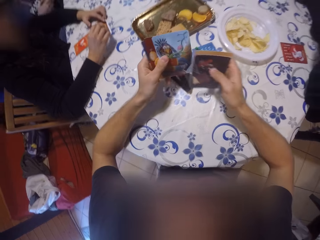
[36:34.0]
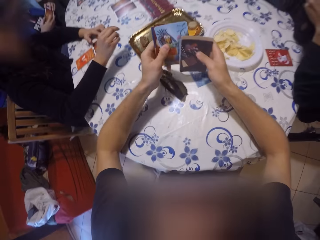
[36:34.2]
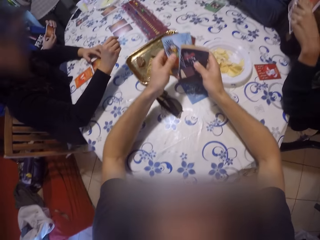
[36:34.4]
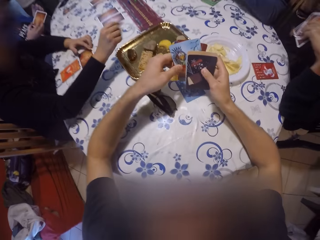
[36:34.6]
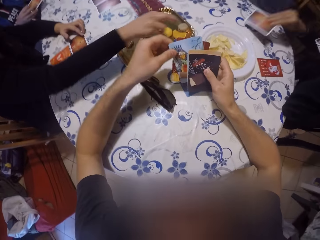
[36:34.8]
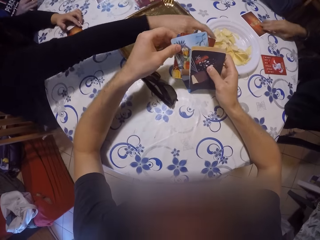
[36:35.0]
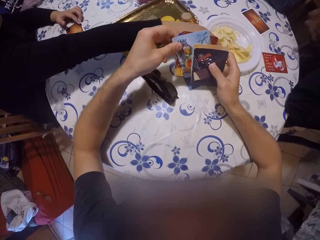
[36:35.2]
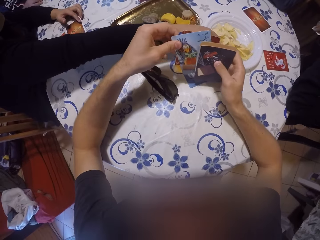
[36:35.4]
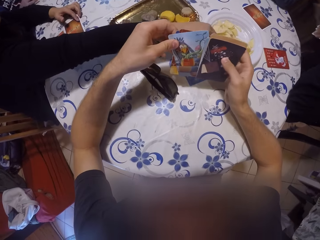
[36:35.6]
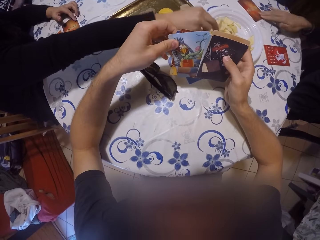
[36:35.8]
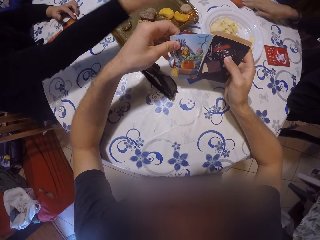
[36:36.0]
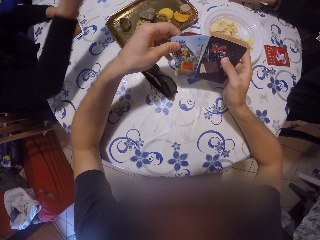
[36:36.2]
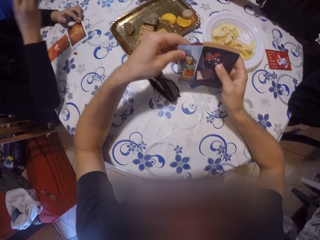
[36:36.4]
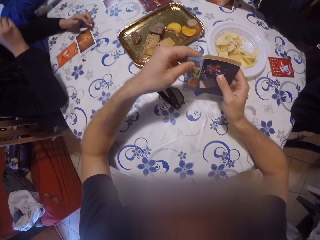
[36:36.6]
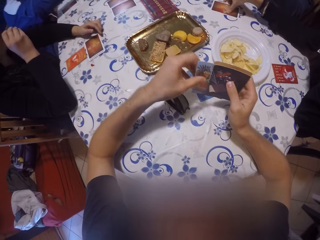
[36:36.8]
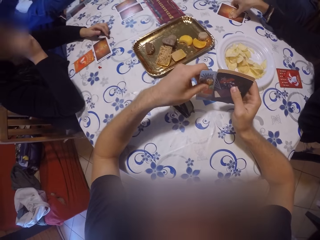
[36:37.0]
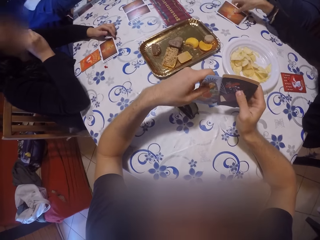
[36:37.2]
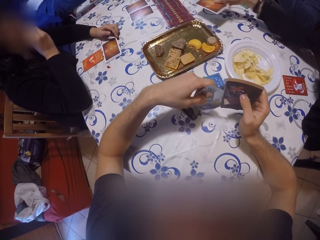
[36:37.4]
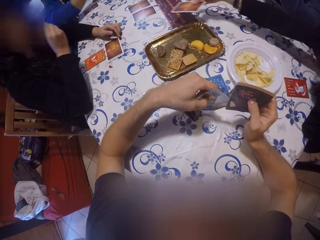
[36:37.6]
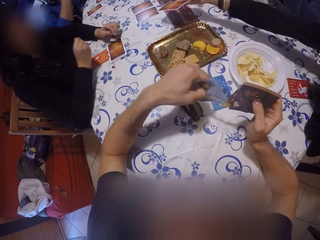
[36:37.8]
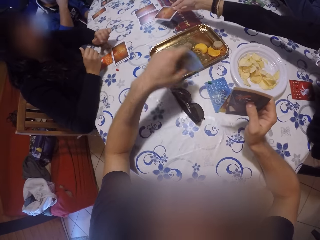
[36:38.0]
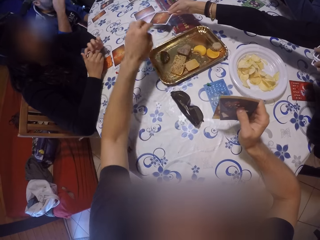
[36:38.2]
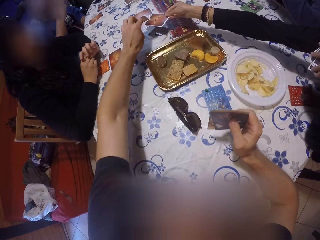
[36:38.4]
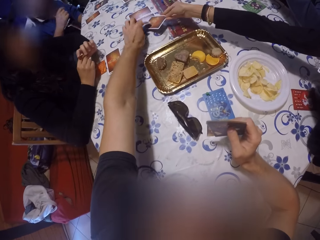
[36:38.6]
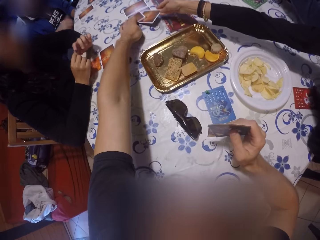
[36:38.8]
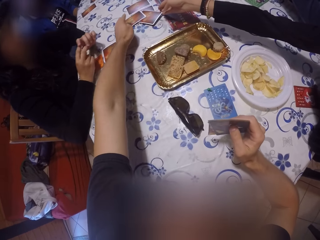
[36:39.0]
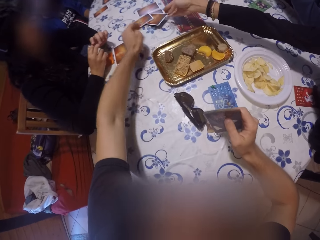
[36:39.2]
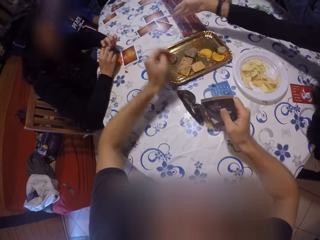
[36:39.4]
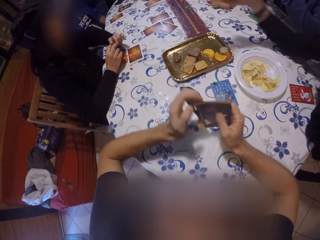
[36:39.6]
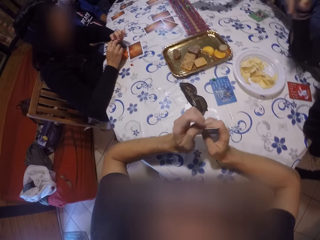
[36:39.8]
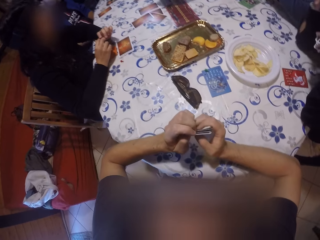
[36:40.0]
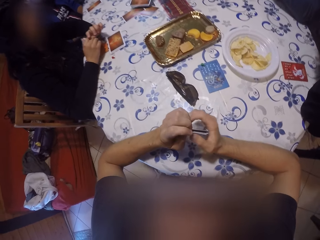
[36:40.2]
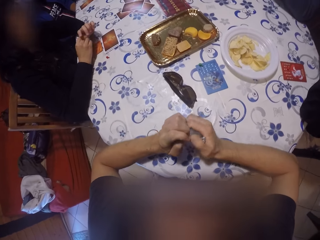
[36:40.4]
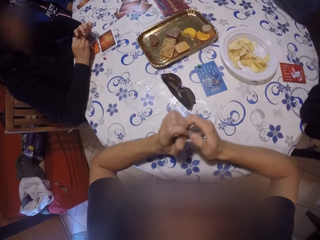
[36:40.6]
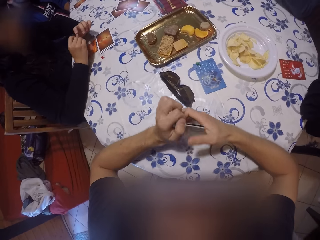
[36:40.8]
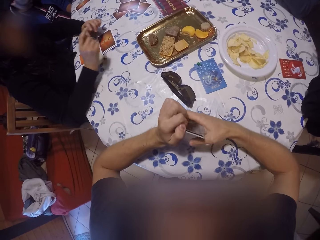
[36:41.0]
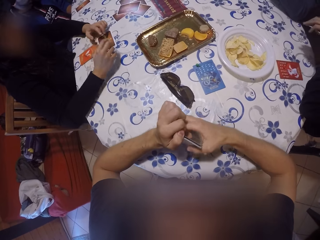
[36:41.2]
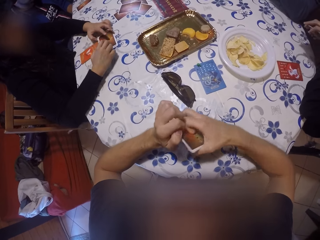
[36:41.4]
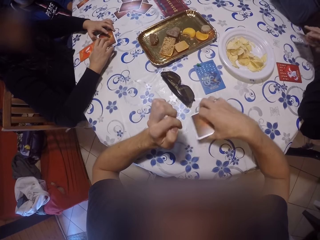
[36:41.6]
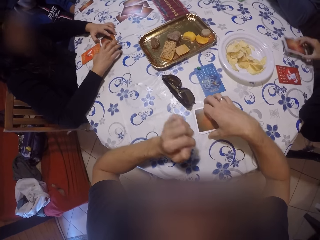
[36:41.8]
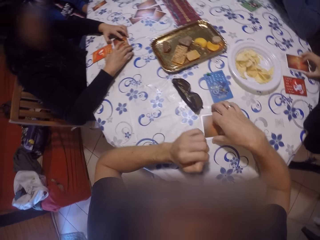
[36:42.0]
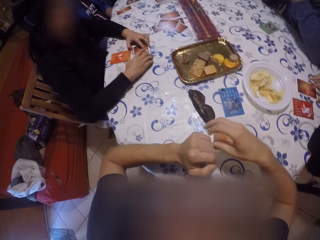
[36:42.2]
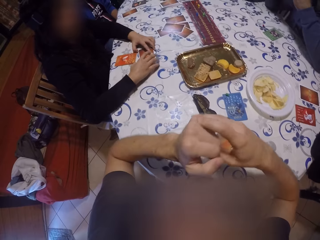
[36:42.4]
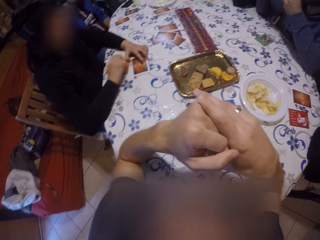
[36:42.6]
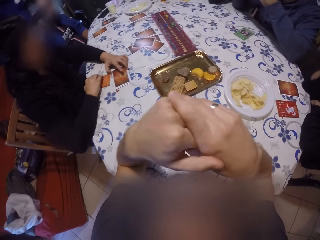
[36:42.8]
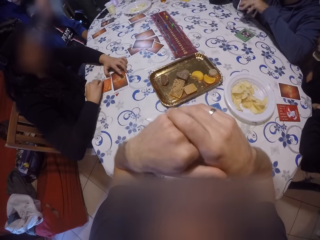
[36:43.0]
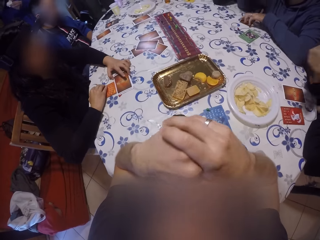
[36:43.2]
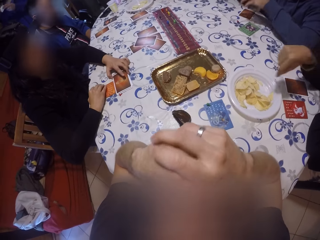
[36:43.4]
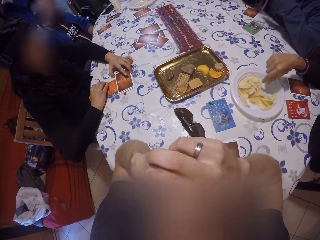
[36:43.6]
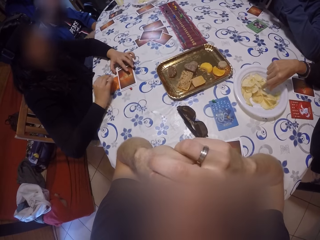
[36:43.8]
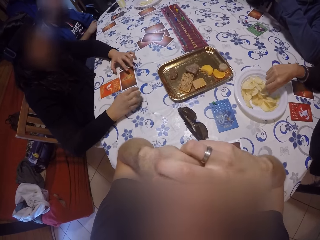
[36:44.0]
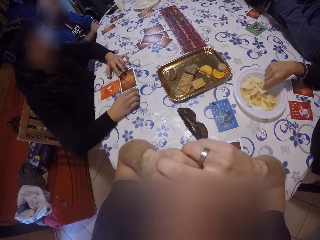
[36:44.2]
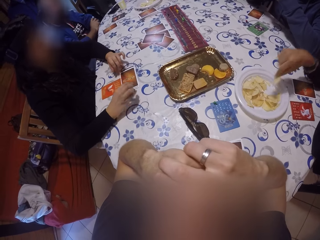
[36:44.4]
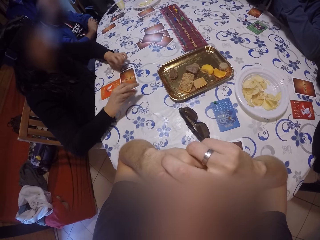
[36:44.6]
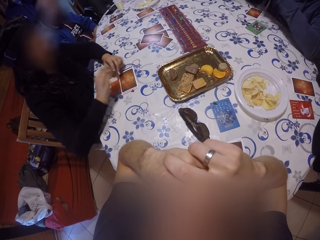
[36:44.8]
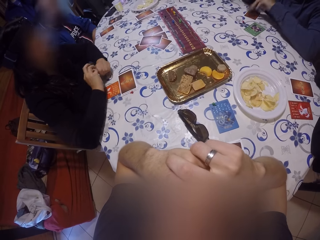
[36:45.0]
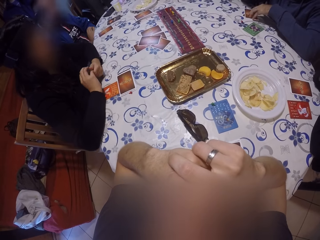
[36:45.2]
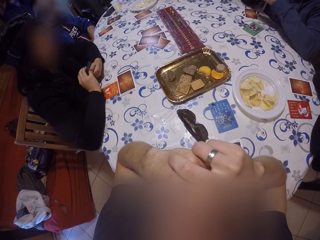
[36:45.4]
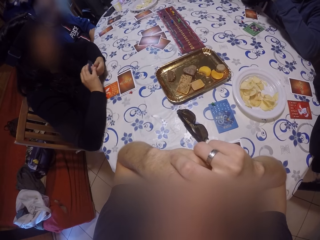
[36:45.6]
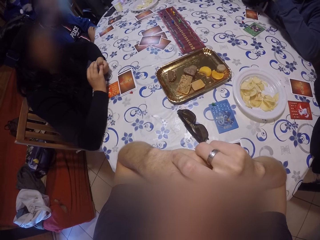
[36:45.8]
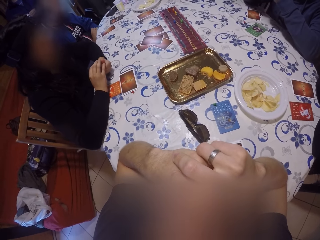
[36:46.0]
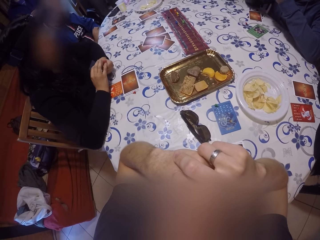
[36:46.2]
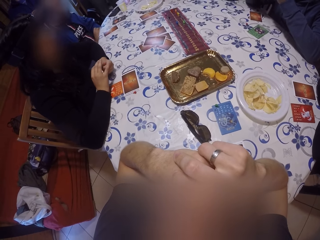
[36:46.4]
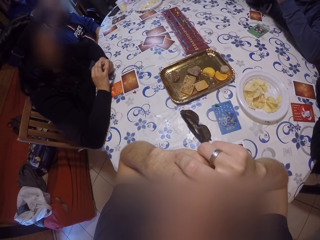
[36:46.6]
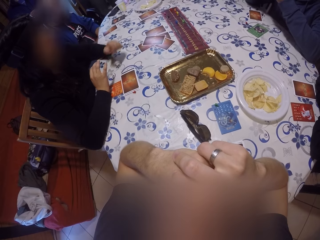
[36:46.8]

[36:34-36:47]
The camera wearer looks at the play card. A lady reaches for a cracker in a plate on the table and picks up the cracker with her right hand. Another lady plays a card on the table with her right hand. The camera wearer plays a card on the table with his left hand. He holds the play cards and puts down the play cards. The other lady reaches for a cracker in the plate on the table and picks up the cracker with her right hand.

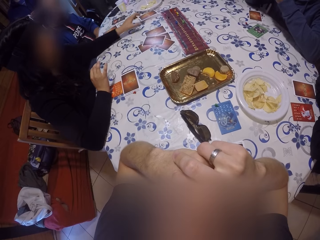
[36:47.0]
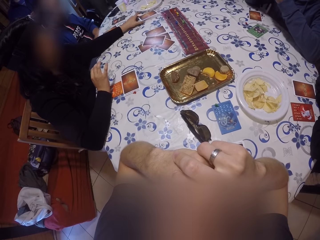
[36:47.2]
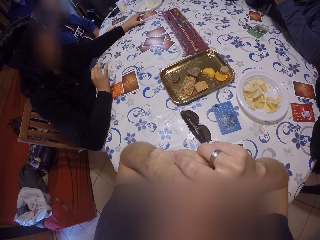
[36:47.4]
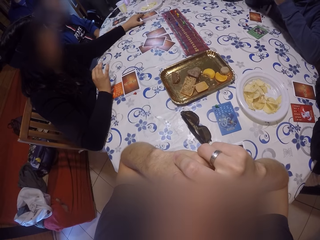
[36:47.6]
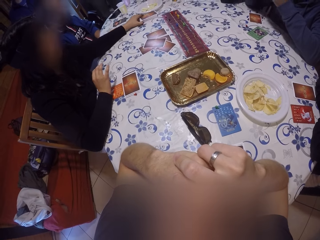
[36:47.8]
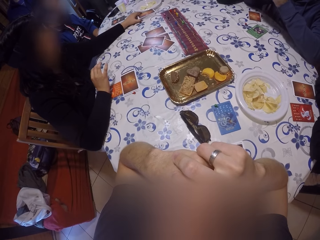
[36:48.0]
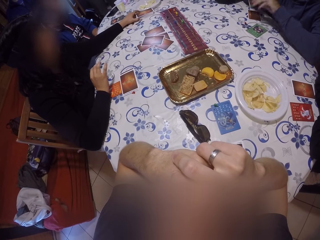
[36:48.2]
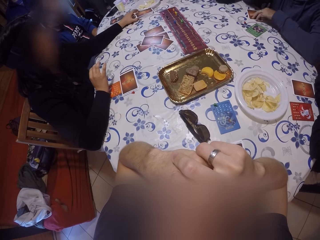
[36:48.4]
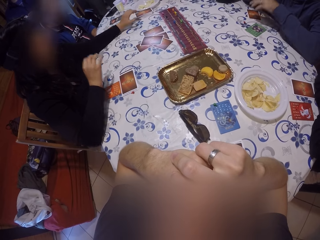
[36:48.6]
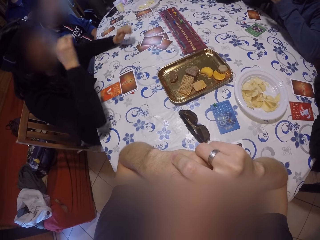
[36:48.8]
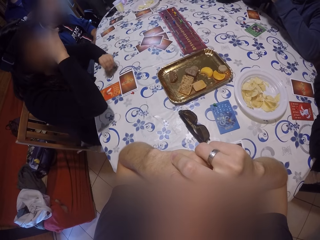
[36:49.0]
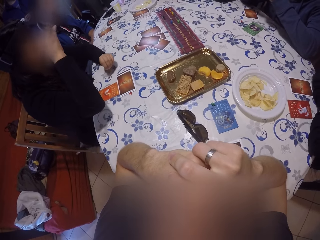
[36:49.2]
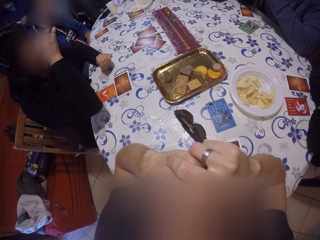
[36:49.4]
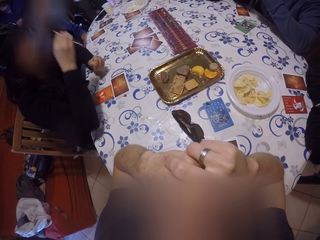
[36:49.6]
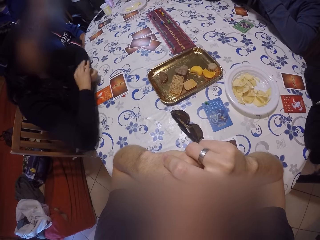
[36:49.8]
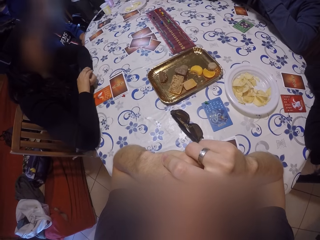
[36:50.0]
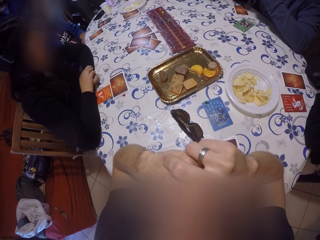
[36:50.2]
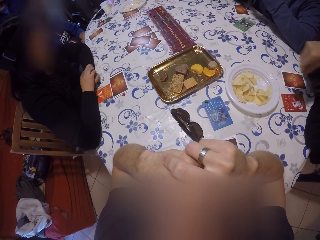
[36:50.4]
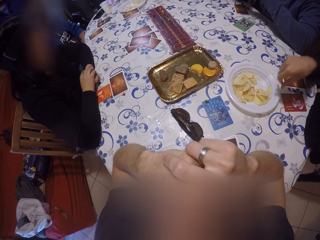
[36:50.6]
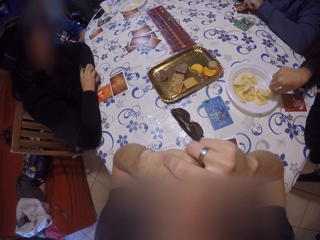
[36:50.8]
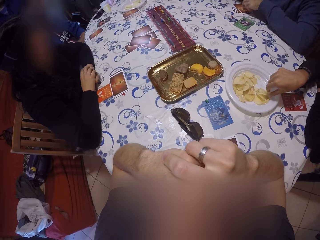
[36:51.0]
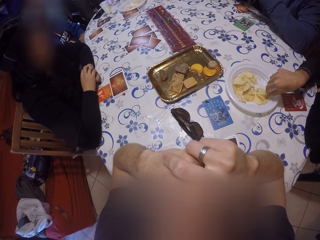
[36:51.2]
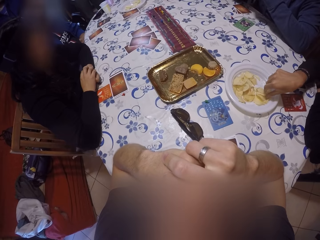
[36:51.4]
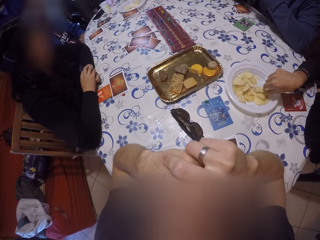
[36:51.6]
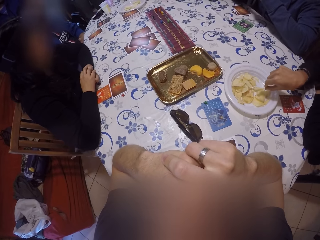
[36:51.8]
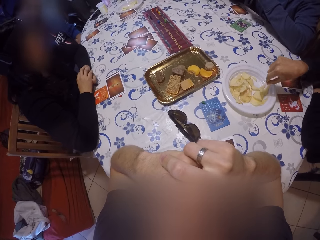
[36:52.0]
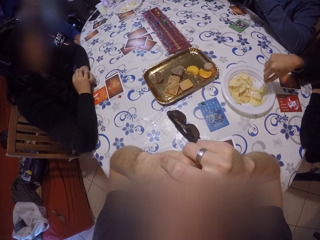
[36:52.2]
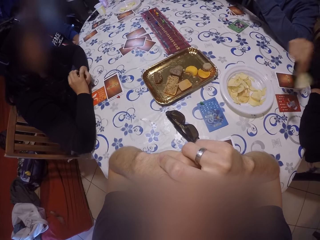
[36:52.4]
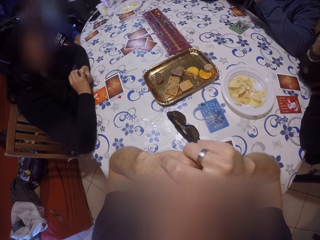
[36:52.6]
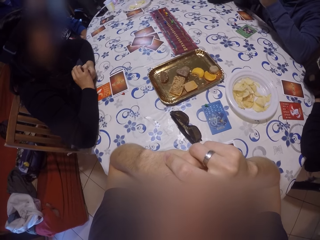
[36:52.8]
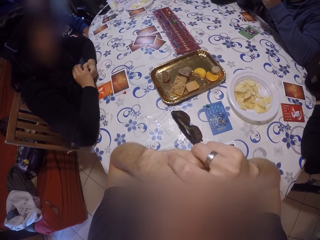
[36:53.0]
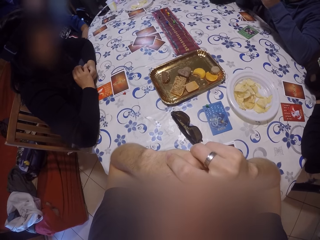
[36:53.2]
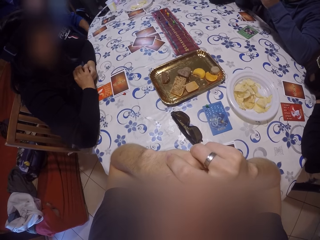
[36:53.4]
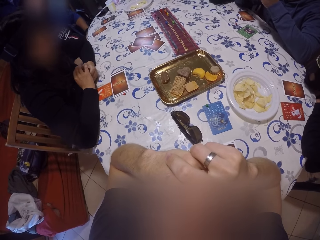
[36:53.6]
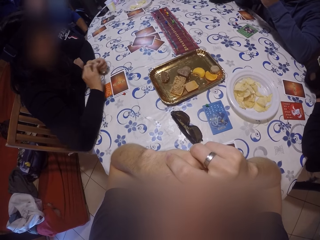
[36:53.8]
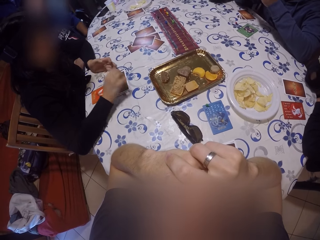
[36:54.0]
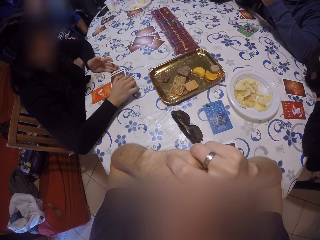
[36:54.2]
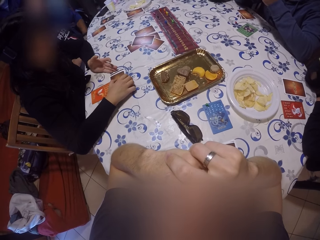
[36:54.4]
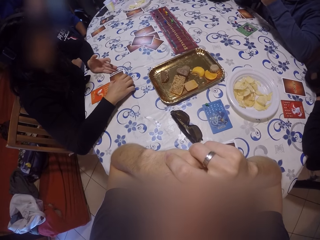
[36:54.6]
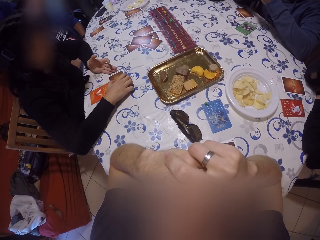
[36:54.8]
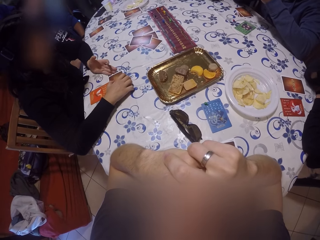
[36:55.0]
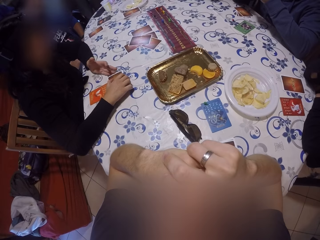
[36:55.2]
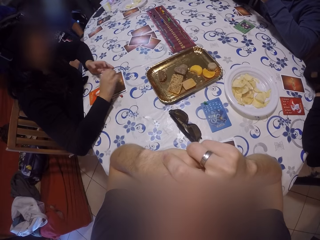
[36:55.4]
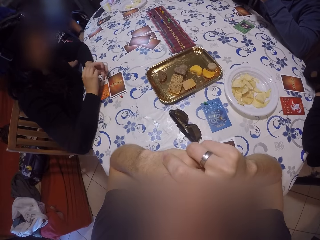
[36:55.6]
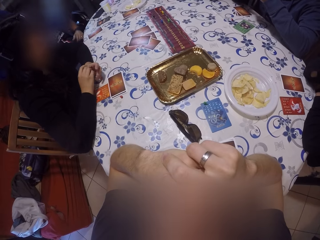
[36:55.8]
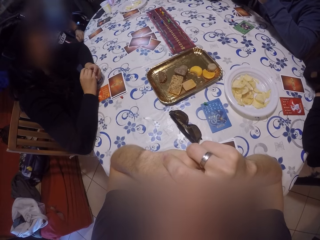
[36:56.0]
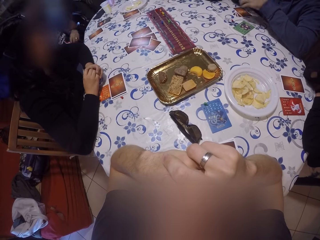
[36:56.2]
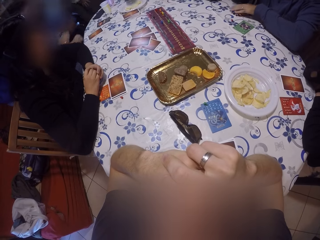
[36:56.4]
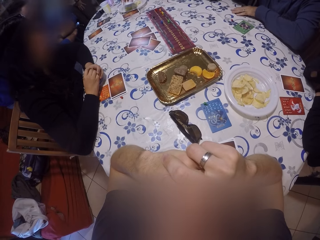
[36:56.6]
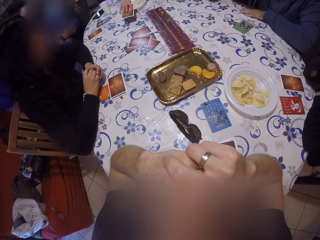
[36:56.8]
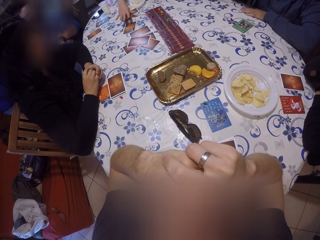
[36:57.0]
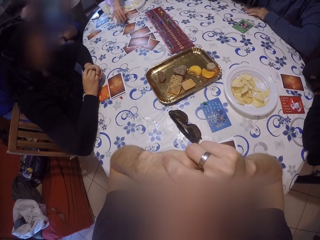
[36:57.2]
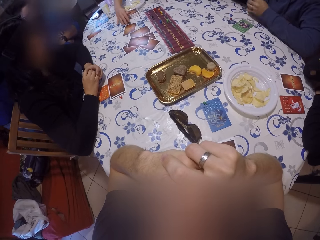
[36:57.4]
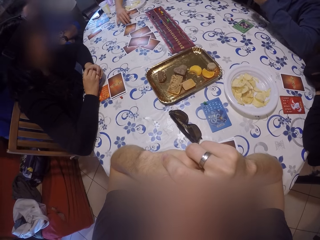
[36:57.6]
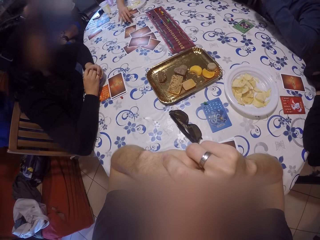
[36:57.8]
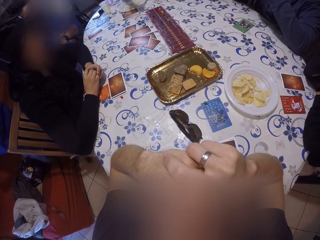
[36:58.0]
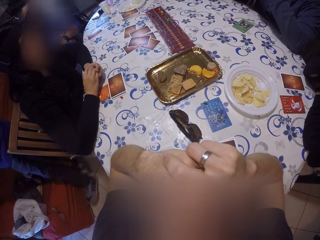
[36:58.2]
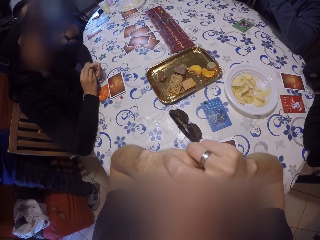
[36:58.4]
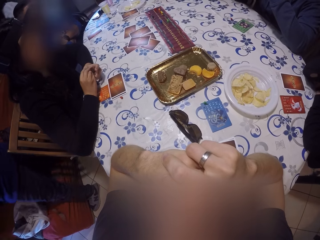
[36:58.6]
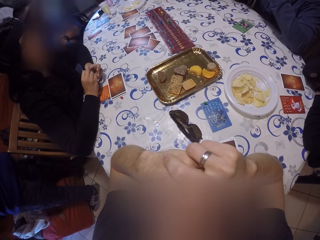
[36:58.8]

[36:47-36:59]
A woman takes the play card. She puts down her hand. A lady reaches for a cracker in the plate on the table. The lady picks up a cracker with her right hand. The woman takes the play cards. Another lady plays a card on the table with her right hand.
